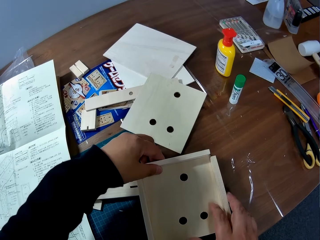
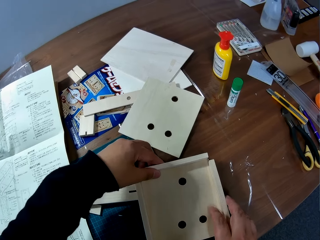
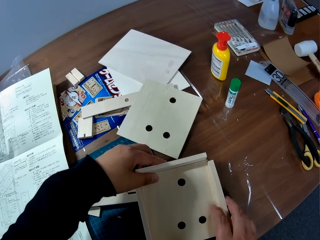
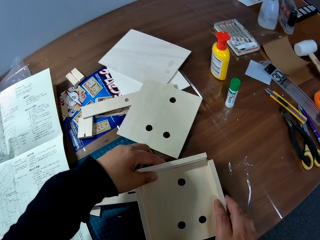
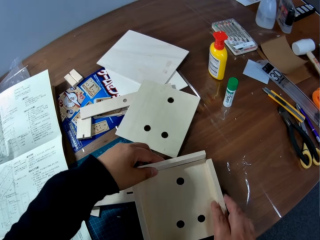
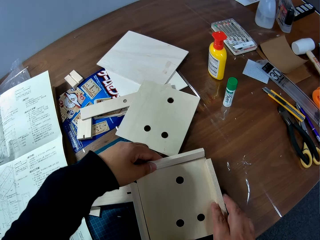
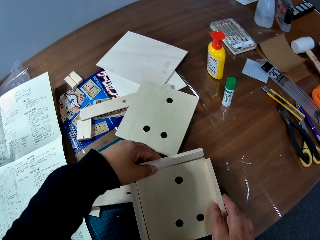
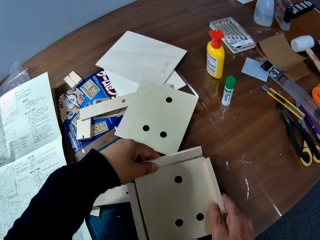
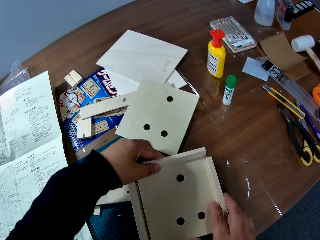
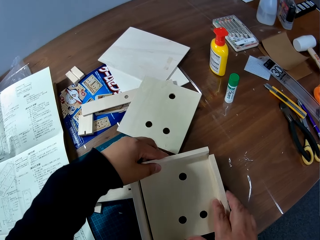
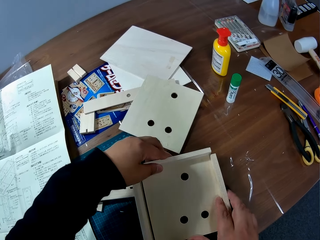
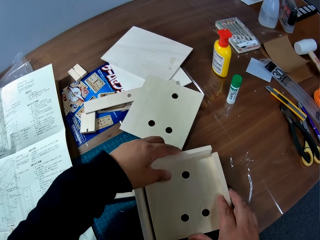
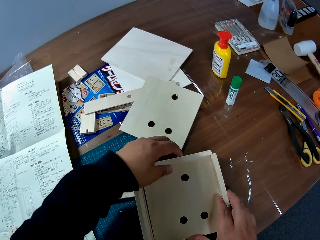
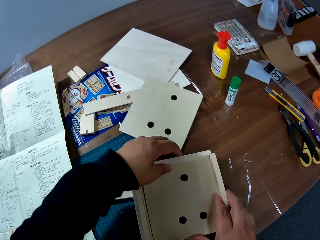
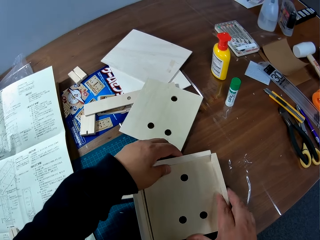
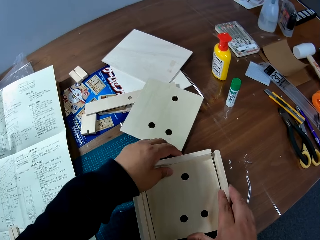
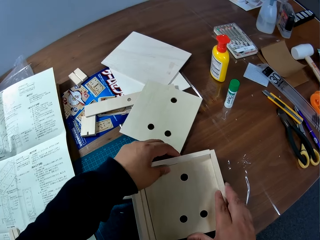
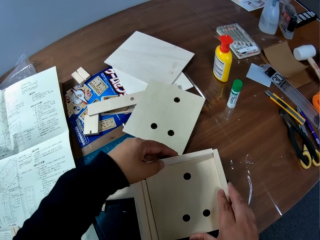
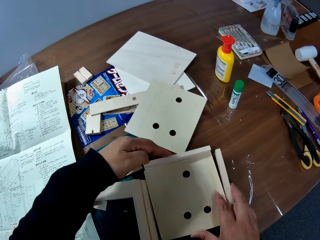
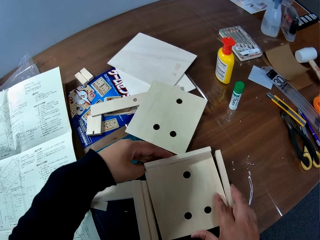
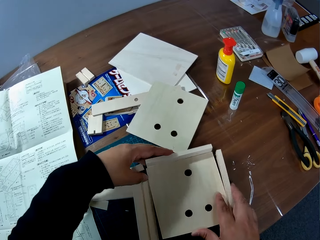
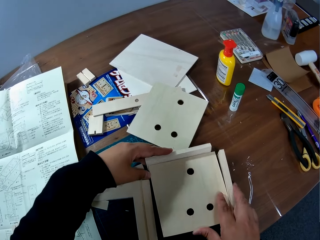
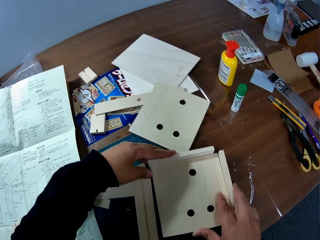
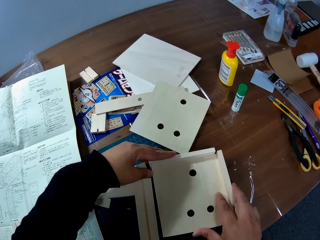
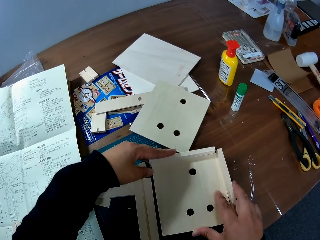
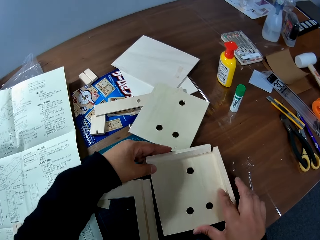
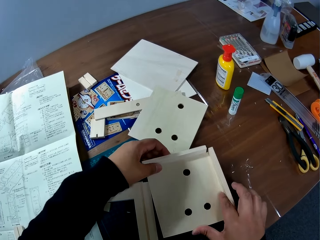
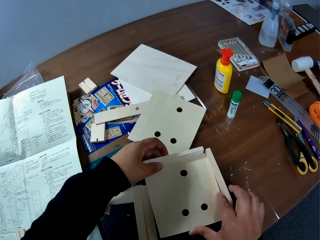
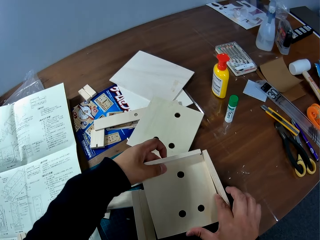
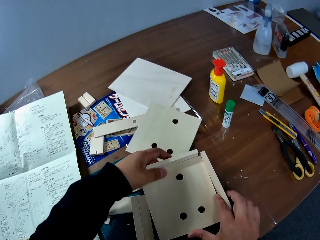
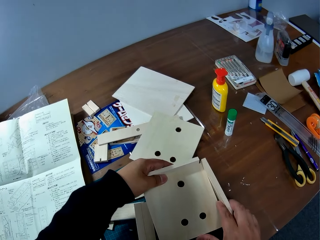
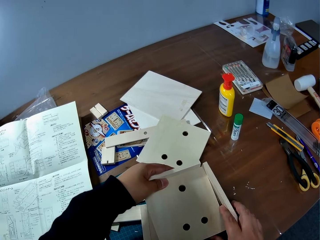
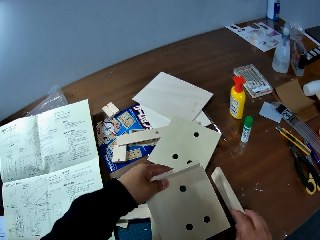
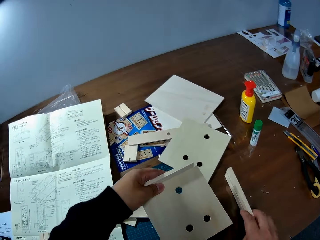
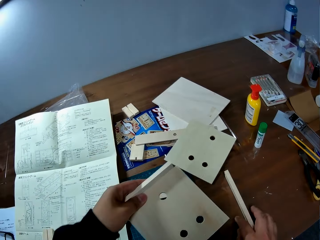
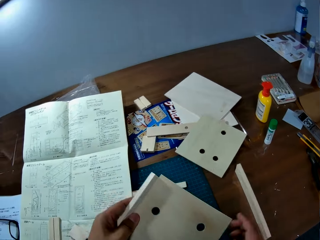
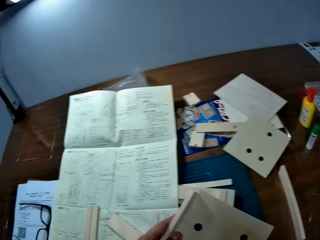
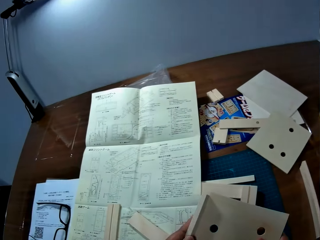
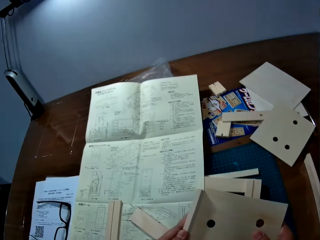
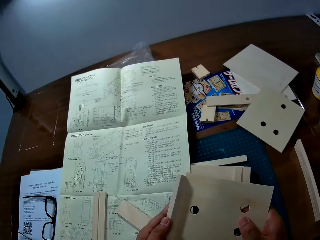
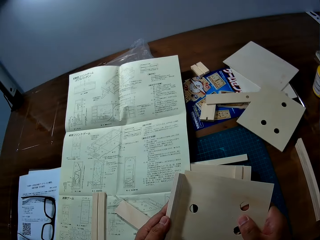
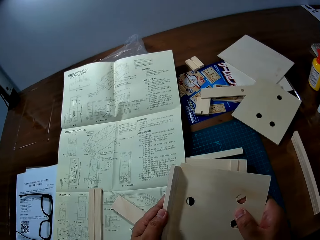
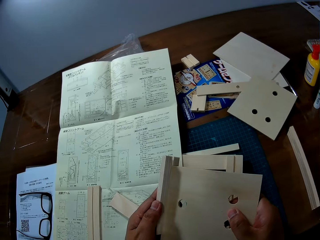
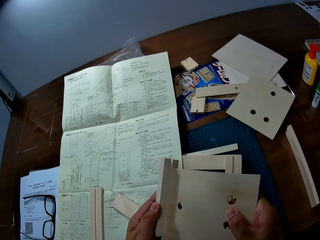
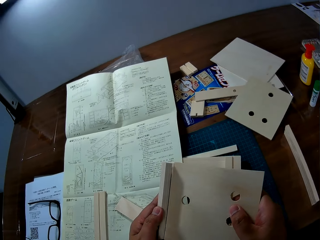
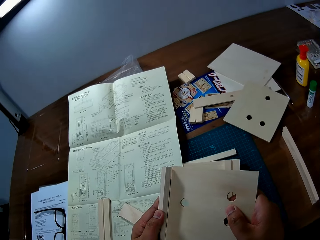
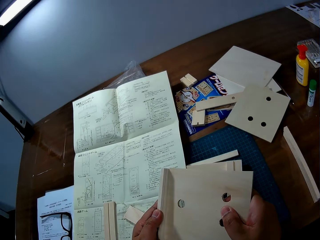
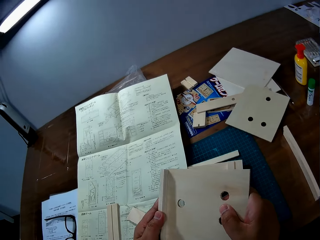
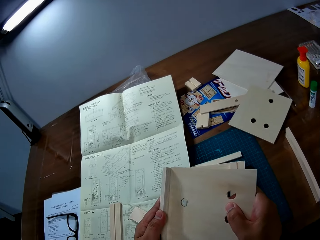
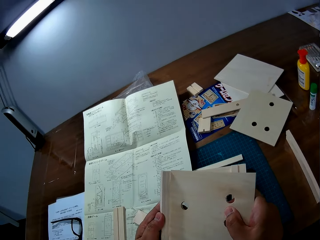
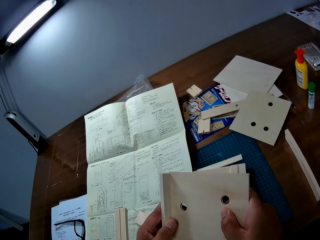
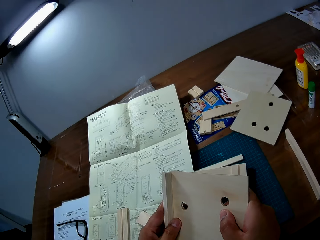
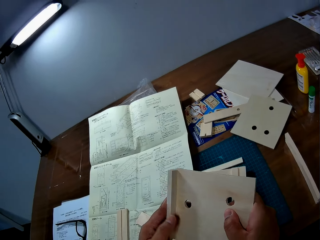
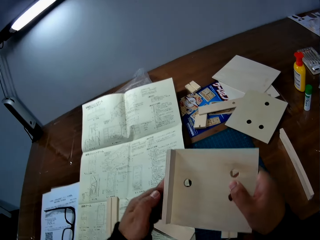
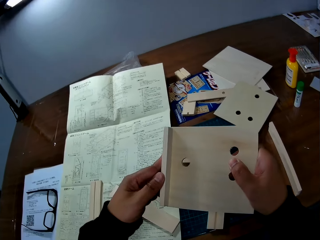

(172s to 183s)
The camera wearer dismantles some pieces of wood from the jointed piece of wood. They pick up the jointed piece of wood. They separate the jointed piece of wood into two separate pieces of wood.

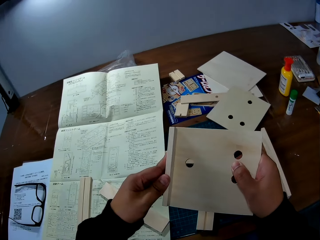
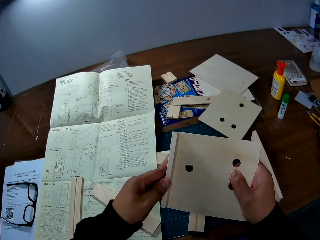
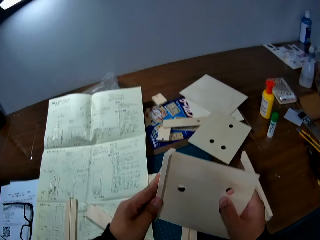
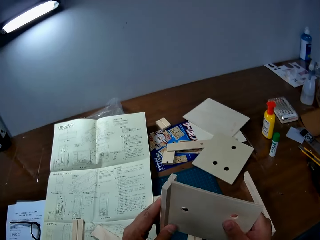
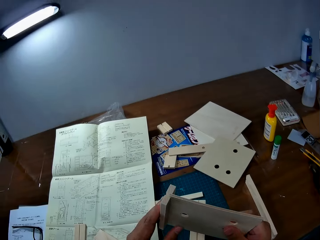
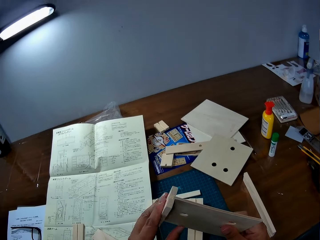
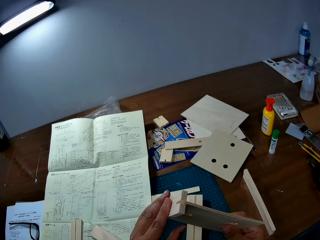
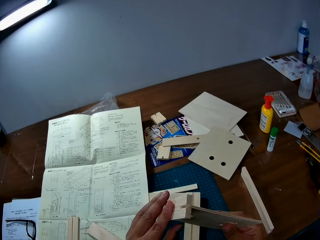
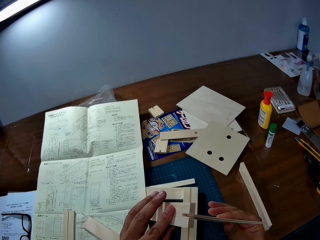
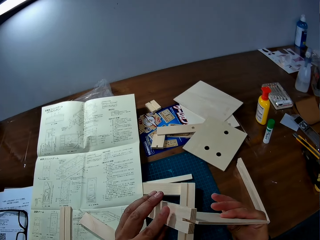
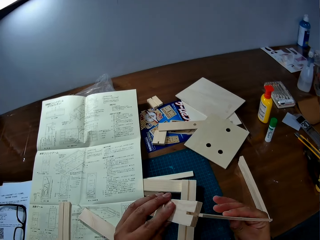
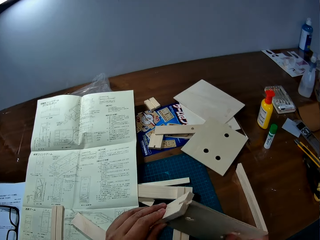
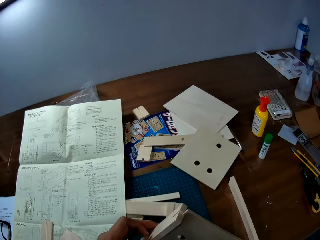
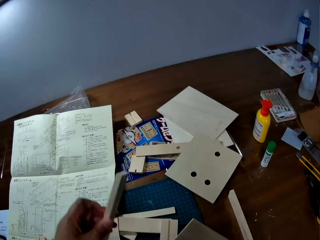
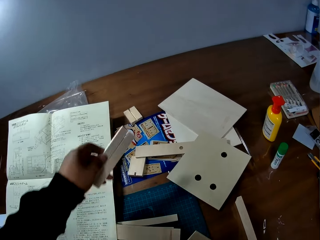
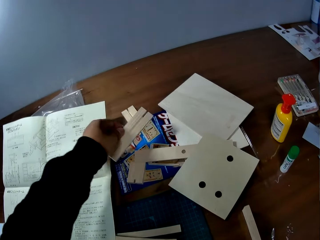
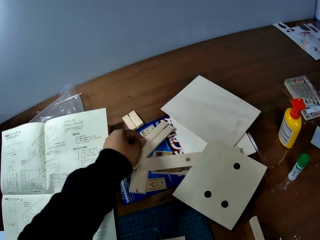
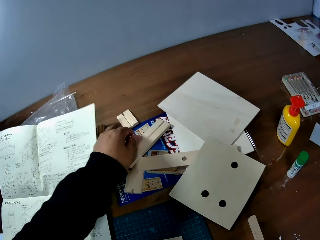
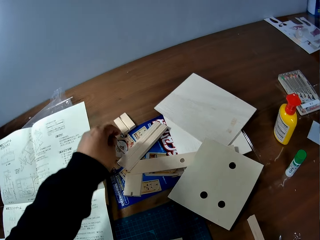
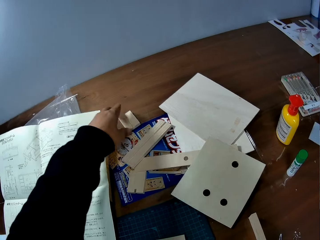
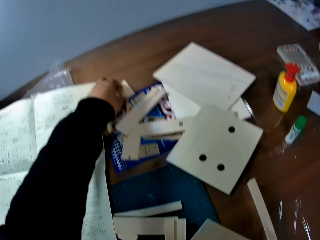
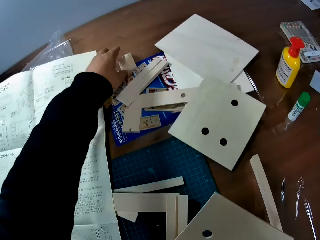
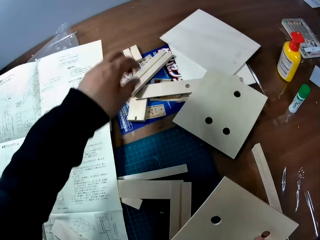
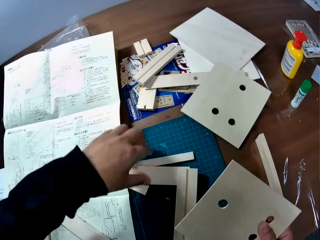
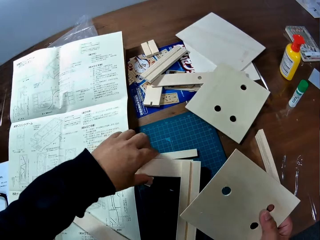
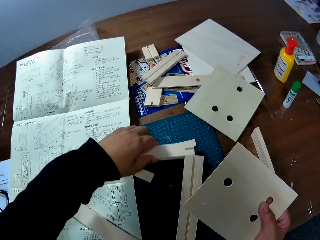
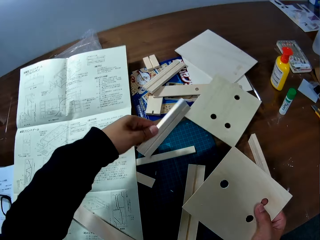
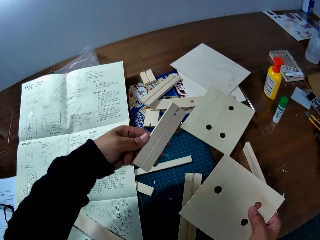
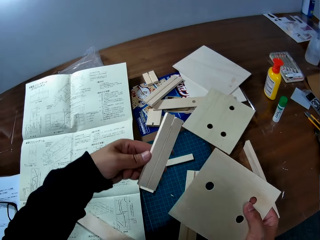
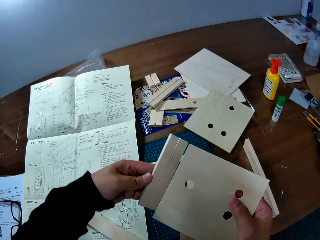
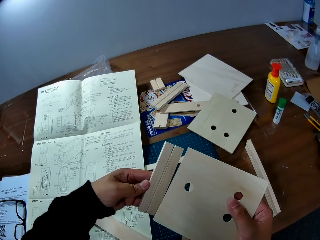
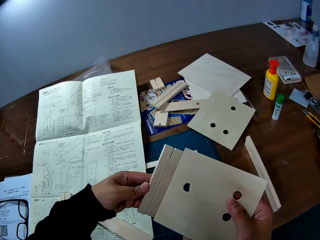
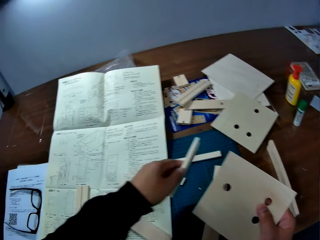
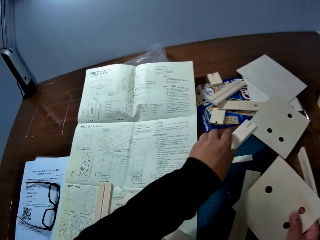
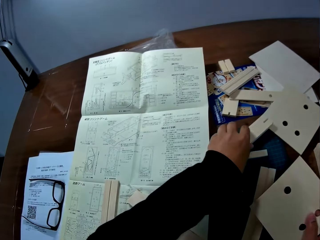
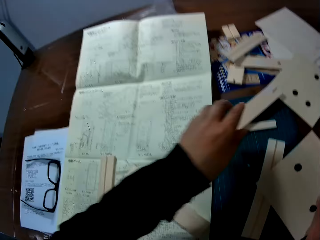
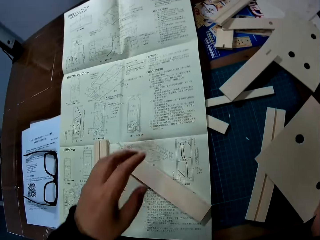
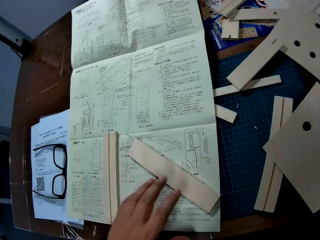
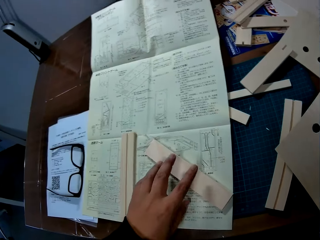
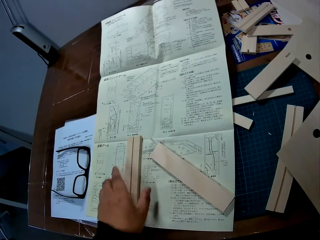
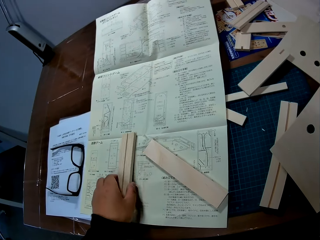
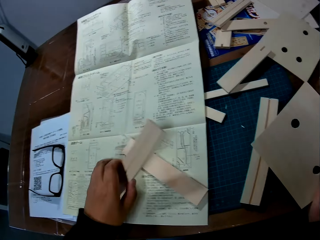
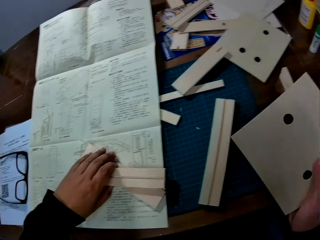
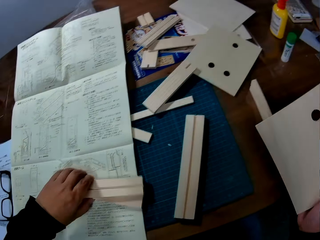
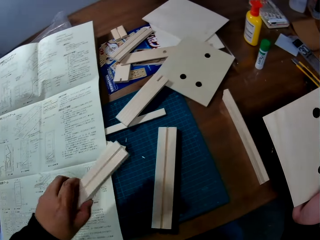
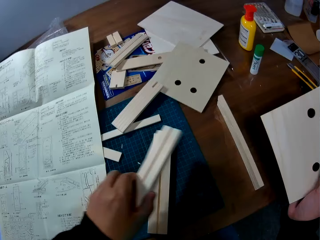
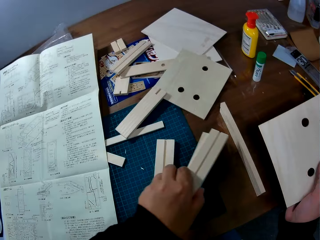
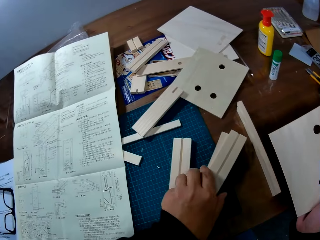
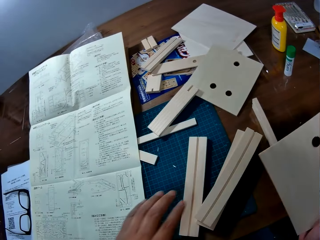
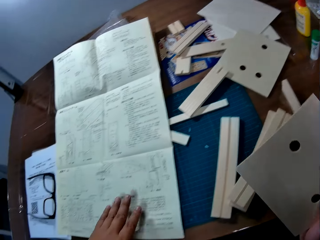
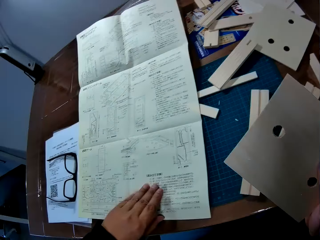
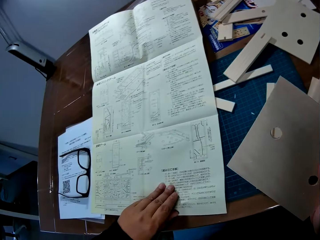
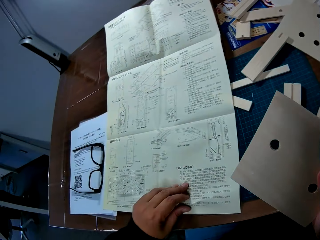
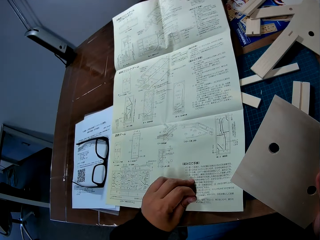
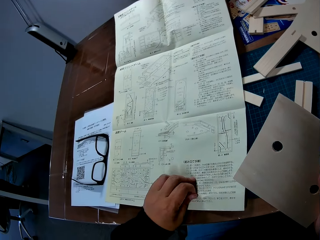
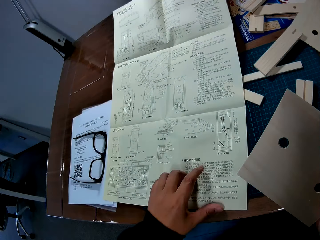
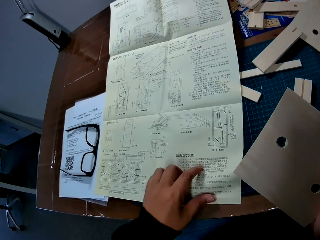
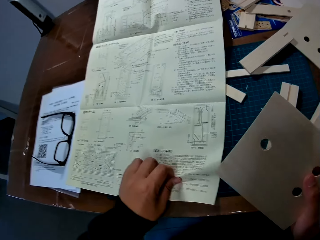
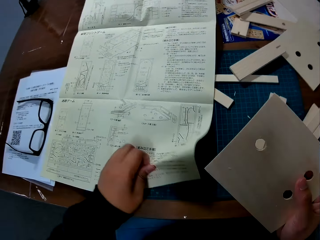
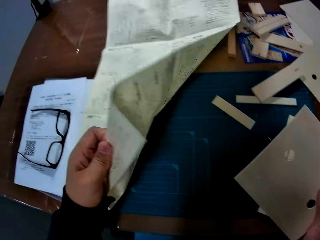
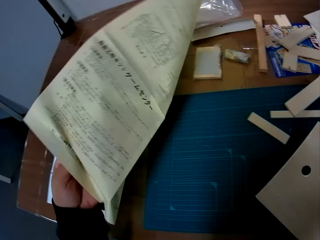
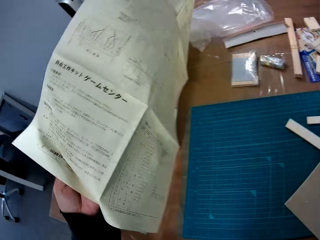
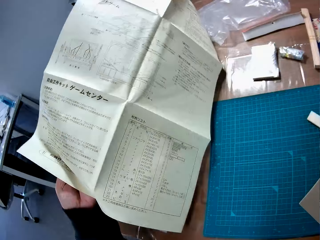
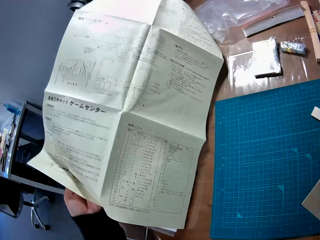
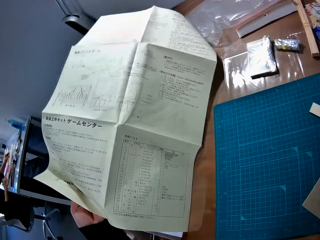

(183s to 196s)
The camera wearer stares at the woods. He drops a piece of wood on the table with his left hand. He touches a piece of wood on the table with his left hand. He picks up a piece of wood from the table with his left hand. He drops the piece of wood on the table. He picks two pieces of wood from the leaflet with his left hand. He drops the pieces of wood on the table. He turns over the leaflet with his left hand.
